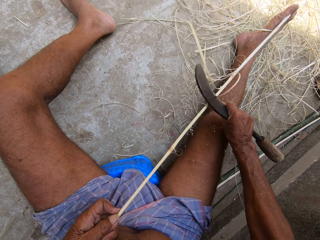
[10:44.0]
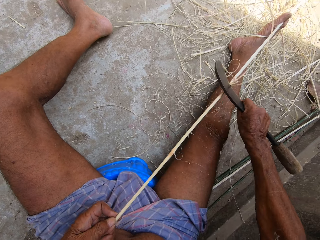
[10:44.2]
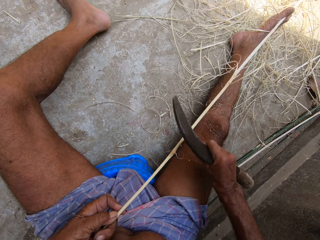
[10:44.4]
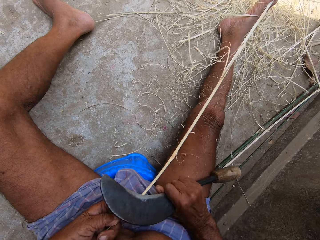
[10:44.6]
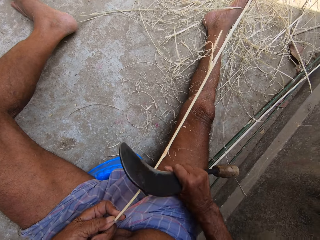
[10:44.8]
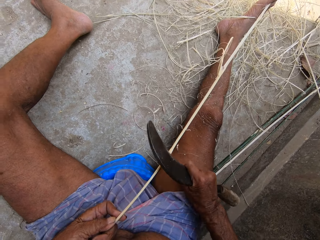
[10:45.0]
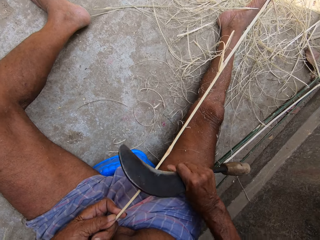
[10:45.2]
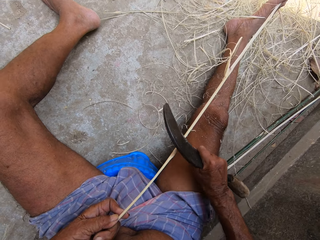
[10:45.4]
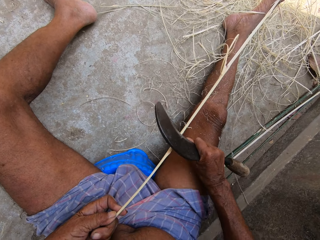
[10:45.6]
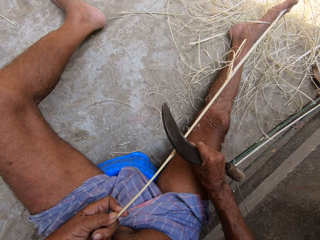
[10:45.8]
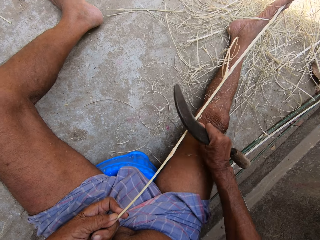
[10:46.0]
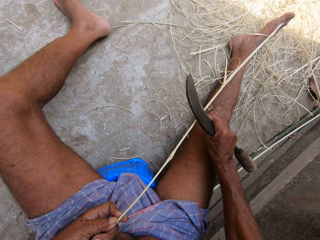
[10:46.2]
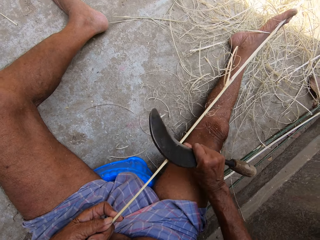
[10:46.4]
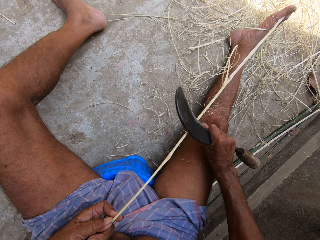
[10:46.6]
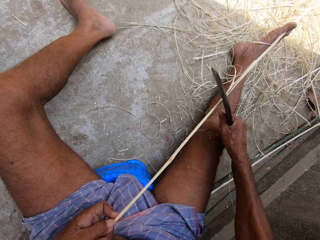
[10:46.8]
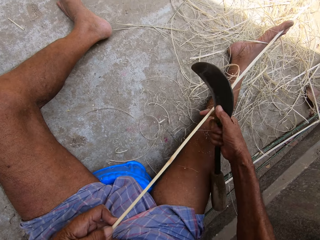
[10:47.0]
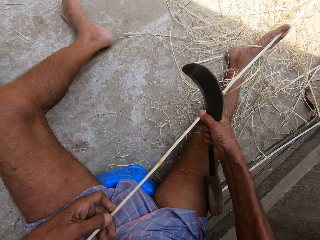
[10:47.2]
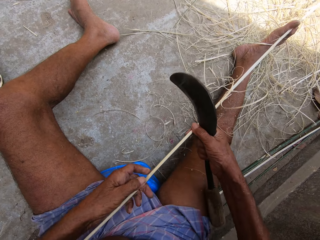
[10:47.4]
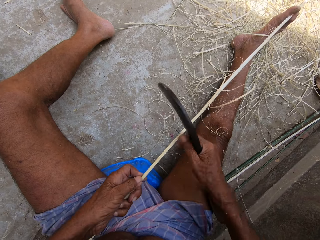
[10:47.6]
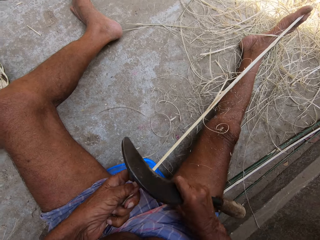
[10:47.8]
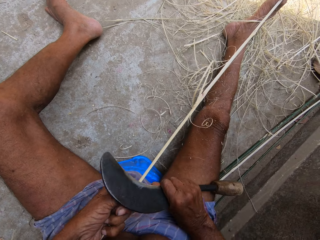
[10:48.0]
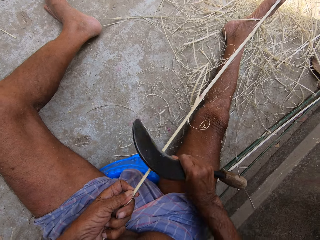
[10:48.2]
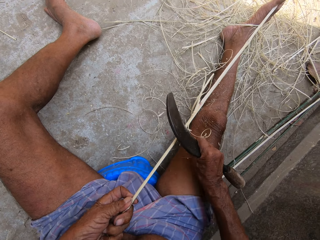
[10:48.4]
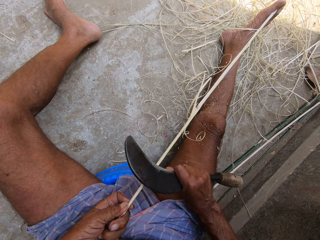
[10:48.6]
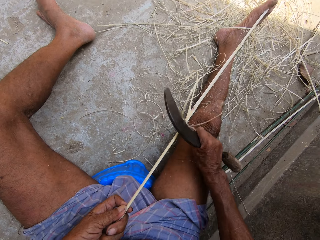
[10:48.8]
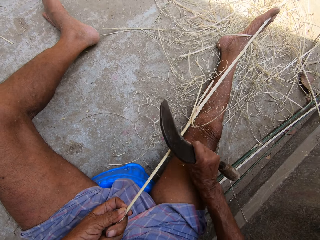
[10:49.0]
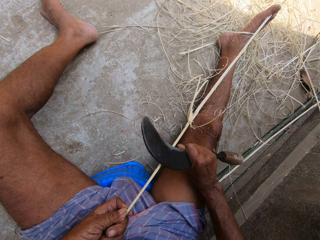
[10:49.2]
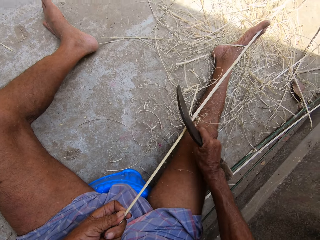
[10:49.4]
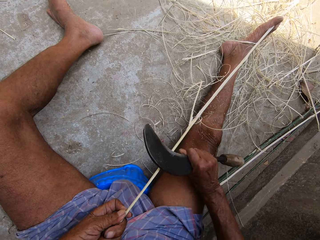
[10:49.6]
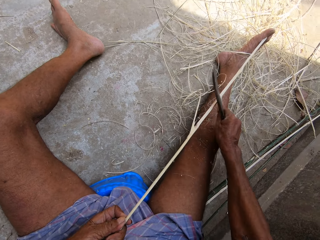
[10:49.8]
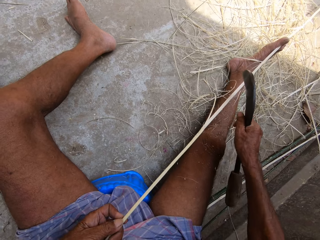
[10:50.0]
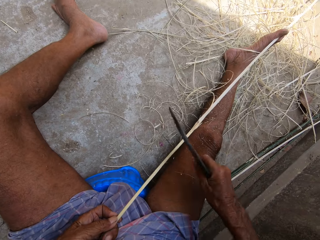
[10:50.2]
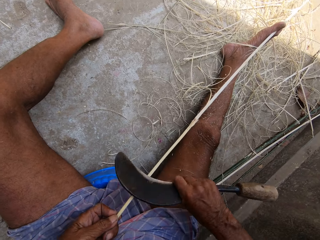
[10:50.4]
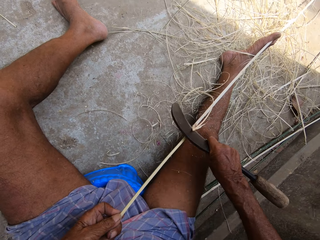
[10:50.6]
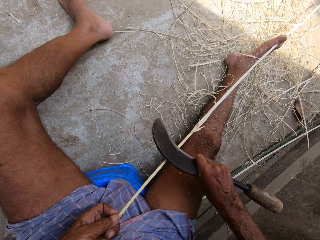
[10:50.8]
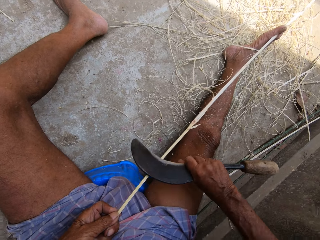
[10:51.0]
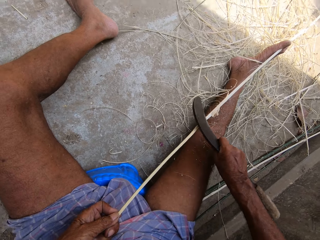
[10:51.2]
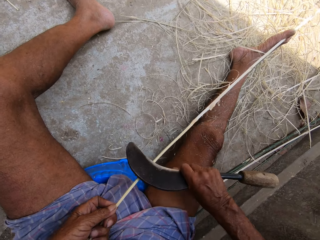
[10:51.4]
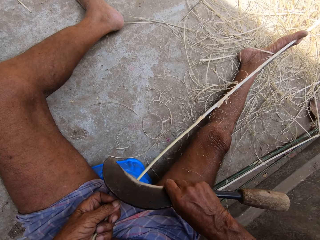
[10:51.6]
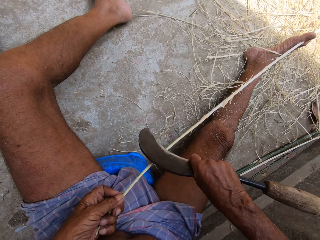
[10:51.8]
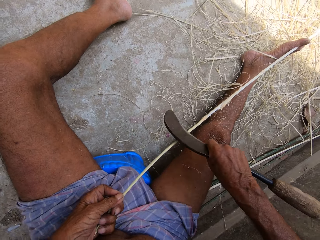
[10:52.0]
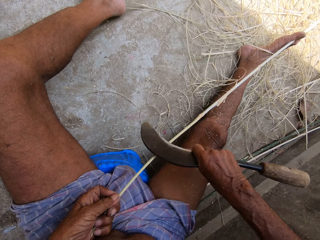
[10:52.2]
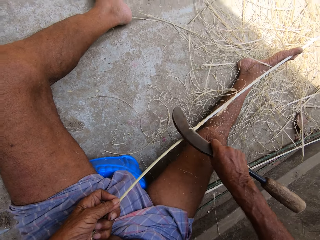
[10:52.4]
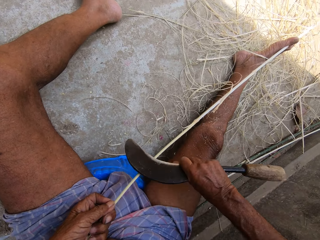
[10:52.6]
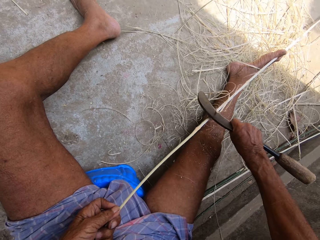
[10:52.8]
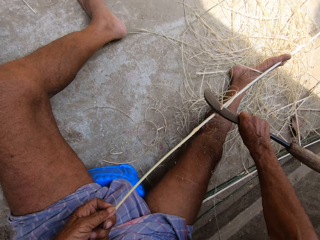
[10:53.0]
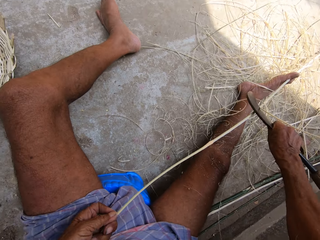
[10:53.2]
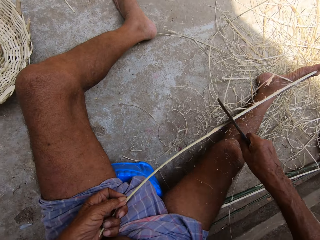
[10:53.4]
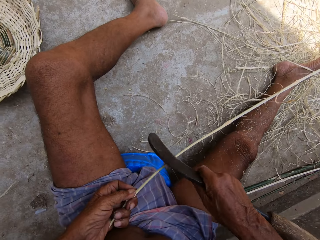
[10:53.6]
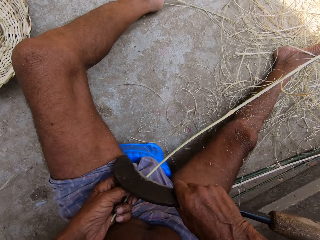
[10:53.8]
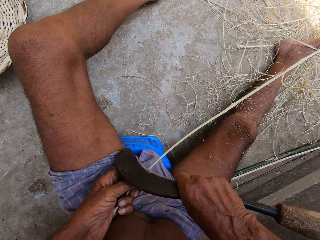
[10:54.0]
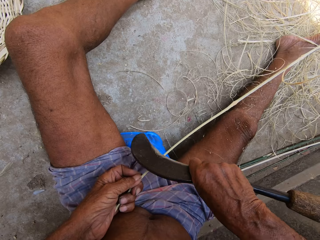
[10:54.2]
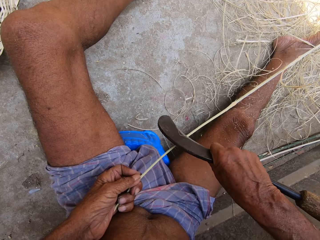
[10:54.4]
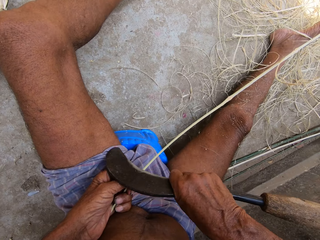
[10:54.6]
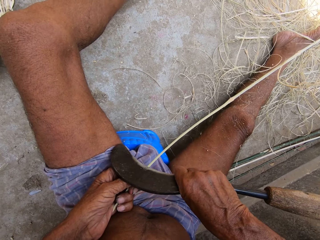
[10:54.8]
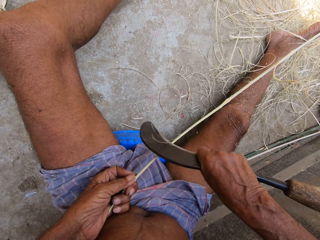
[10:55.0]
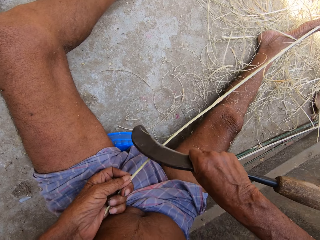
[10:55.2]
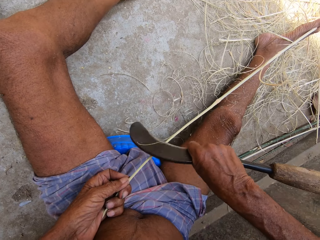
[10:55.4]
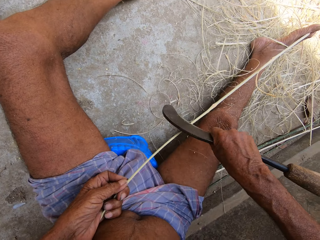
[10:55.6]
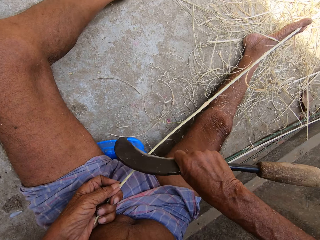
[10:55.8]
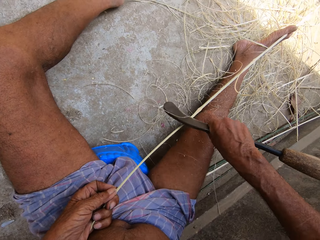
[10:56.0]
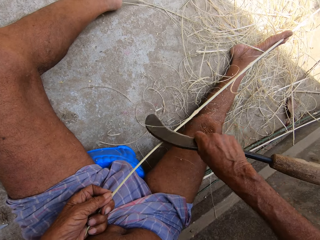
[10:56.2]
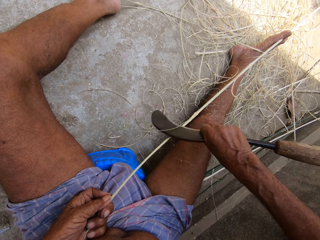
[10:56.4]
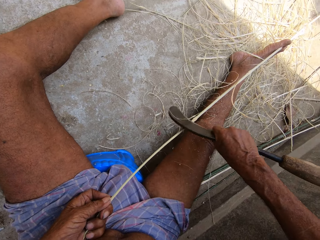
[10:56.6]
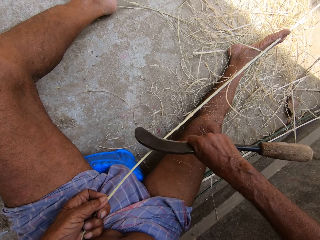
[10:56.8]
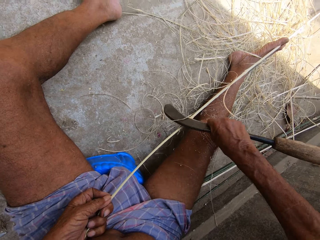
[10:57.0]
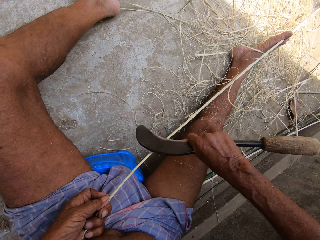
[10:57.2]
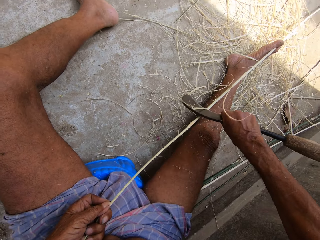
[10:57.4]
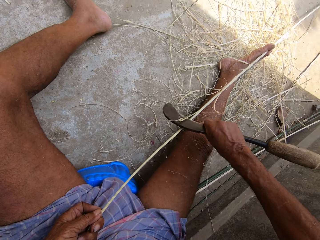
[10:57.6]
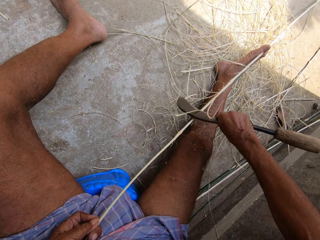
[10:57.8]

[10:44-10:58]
The camera wearer peels the stick with a blade. They peel the stick with the blade repeatedly.

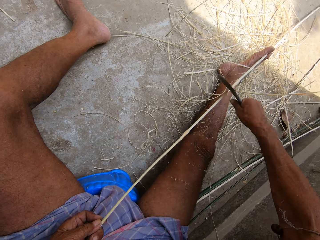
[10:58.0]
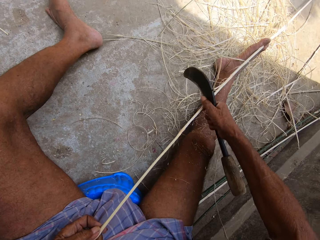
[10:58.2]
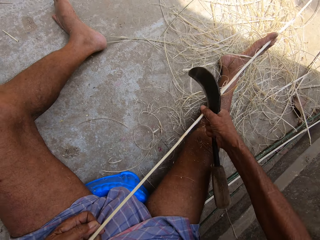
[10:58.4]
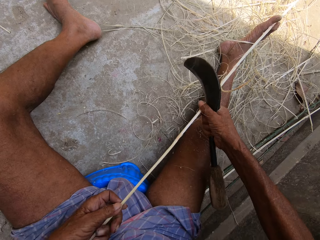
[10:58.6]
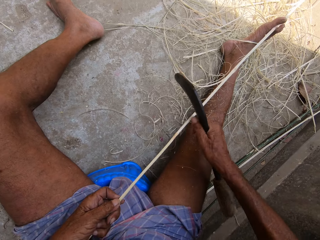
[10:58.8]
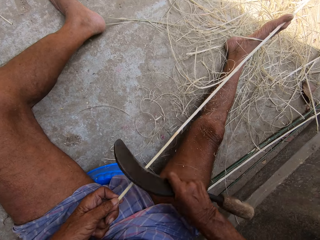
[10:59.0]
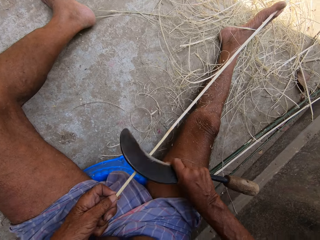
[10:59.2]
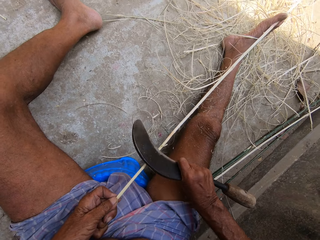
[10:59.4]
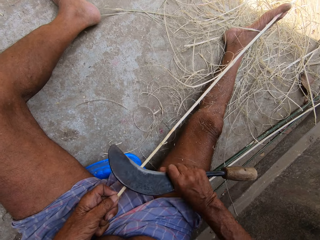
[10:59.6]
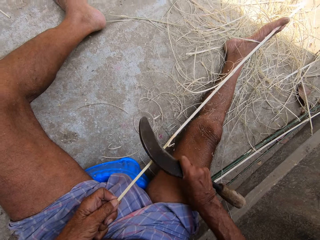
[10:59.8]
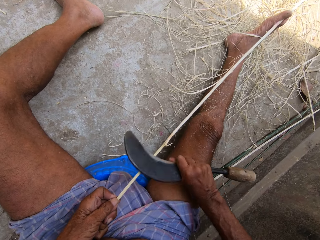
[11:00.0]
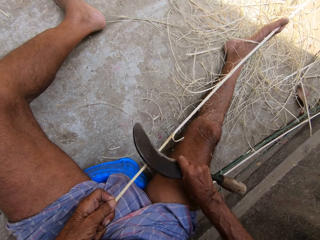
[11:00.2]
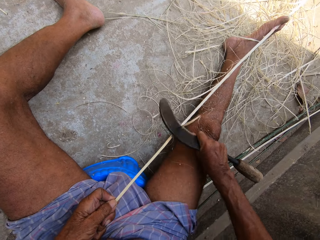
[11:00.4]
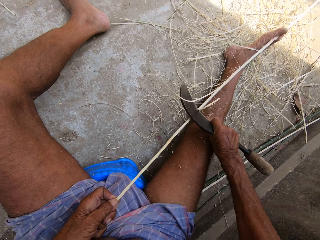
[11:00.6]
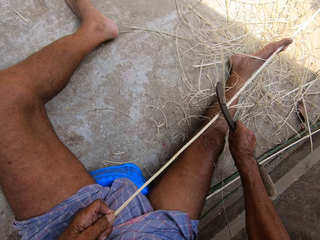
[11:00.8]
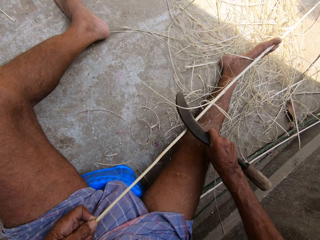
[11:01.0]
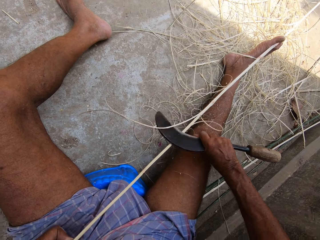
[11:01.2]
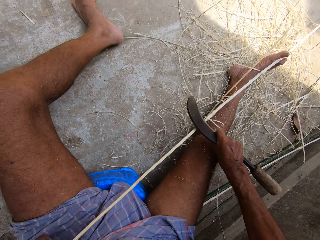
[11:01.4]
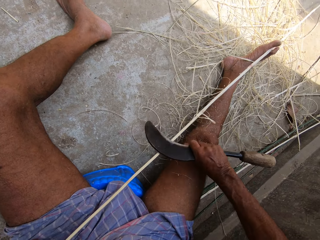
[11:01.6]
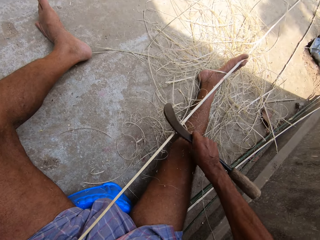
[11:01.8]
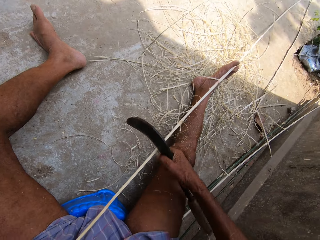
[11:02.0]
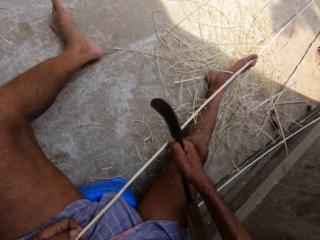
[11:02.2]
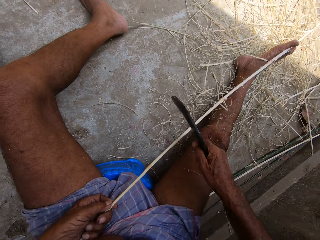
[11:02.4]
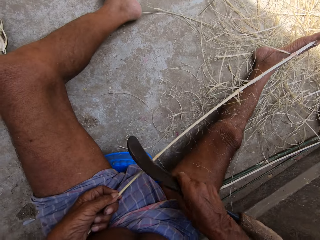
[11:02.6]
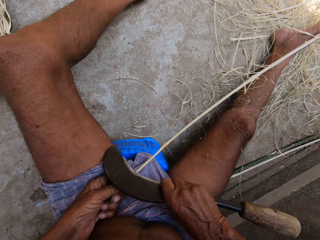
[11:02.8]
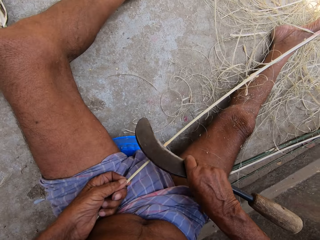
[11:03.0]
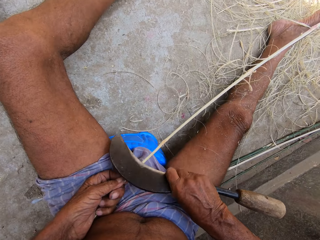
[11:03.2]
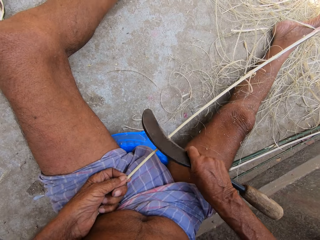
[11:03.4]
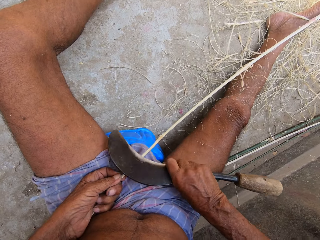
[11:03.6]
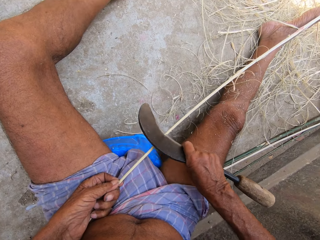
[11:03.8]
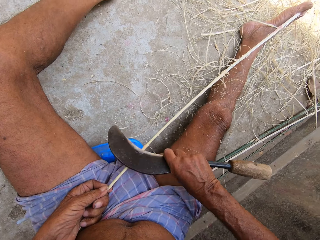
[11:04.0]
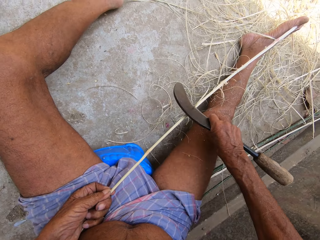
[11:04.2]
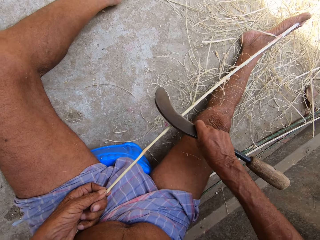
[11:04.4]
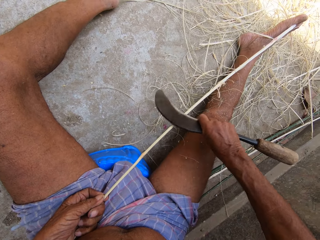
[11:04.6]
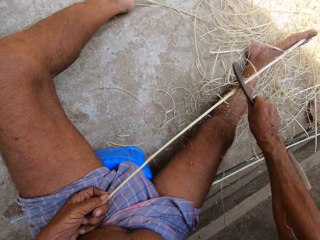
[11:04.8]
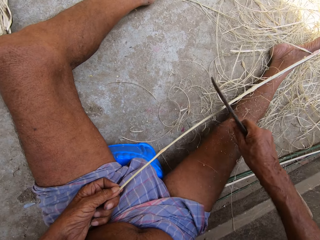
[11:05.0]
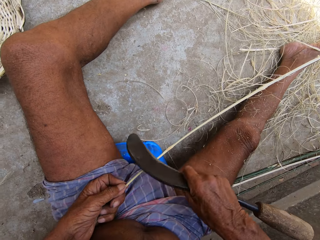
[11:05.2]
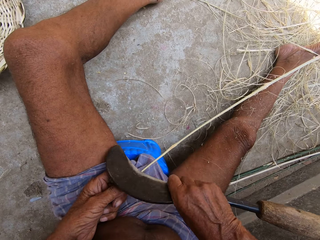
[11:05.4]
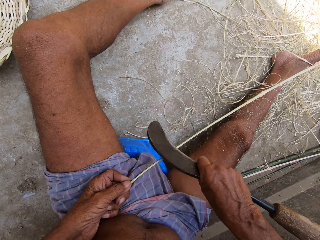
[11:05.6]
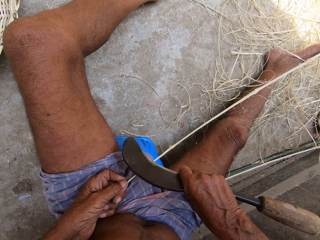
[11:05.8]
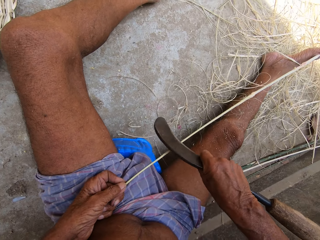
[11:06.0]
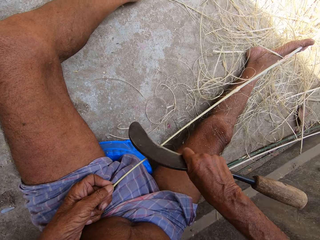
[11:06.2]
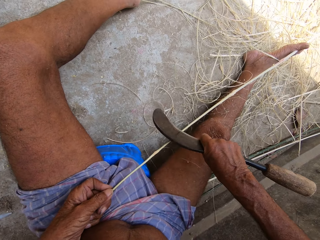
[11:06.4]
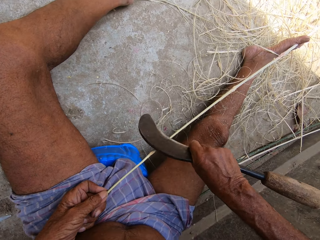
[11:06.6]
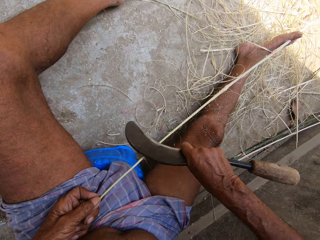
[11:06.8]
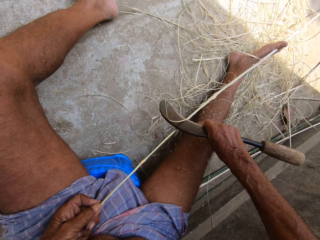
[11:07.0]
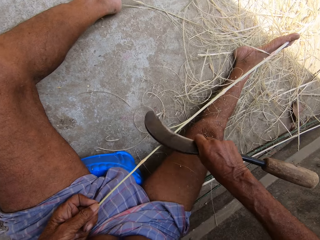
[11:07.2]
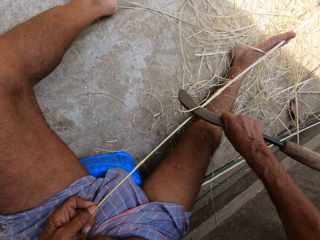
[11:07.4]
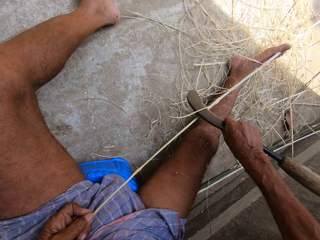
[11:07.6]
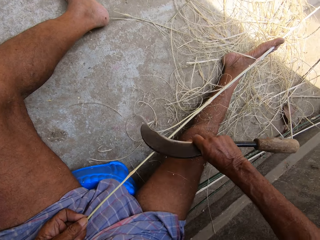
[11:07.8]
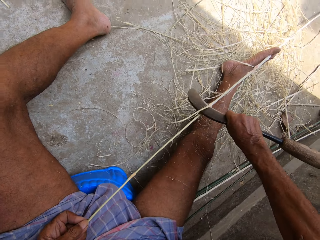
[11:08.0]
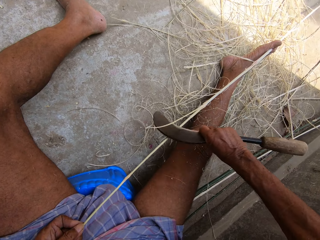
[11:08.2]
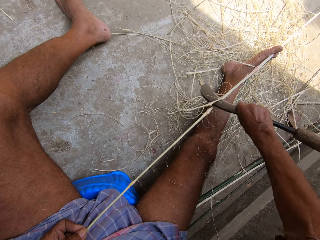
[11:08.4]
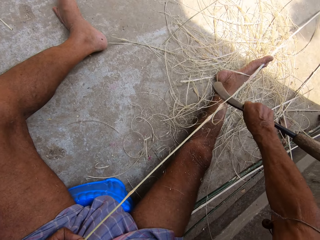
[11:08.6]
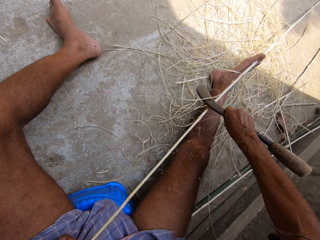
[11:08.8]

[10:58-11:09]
The camera wearer peels the stick with a blade. They peel the stick with the blade repeatedly.
